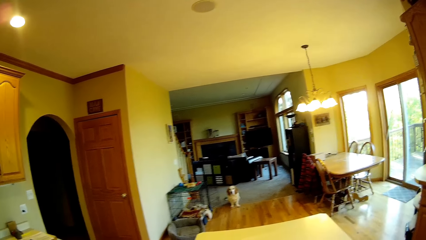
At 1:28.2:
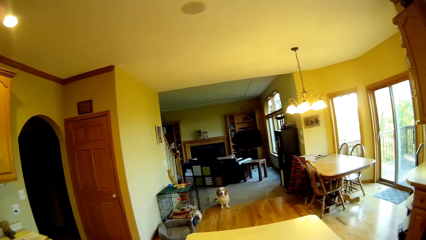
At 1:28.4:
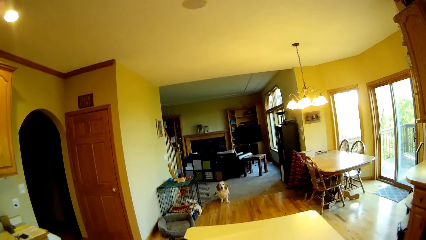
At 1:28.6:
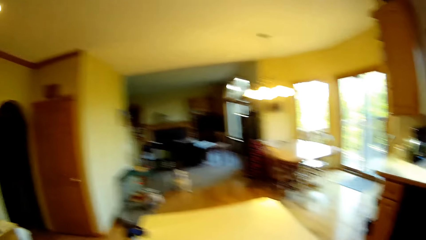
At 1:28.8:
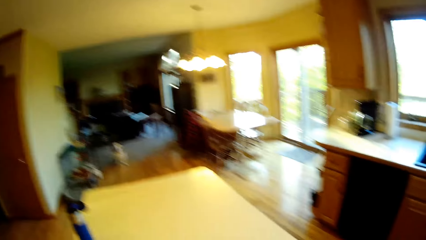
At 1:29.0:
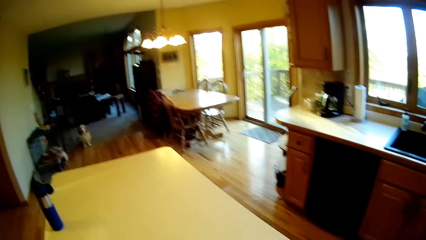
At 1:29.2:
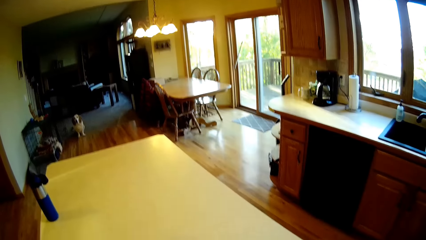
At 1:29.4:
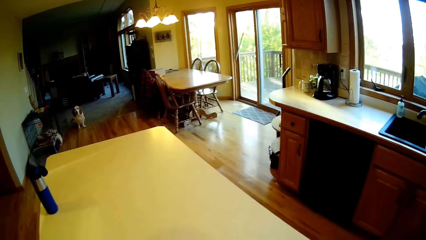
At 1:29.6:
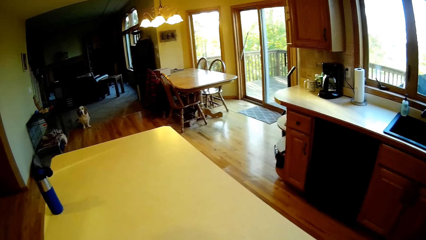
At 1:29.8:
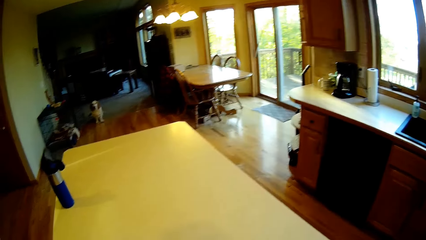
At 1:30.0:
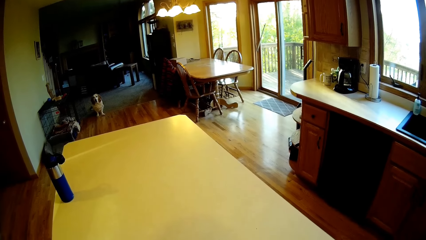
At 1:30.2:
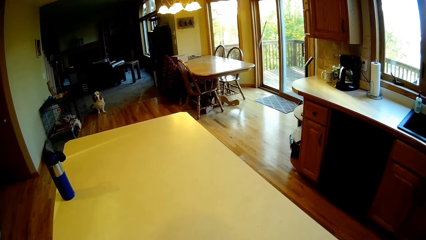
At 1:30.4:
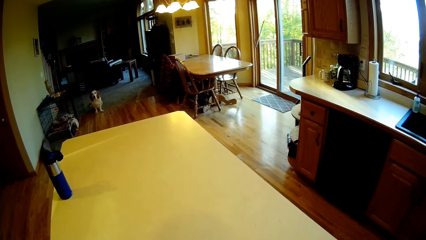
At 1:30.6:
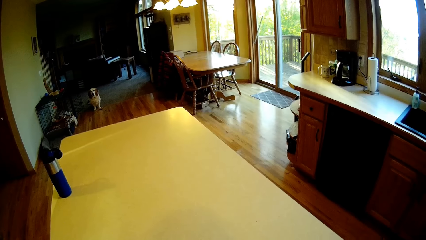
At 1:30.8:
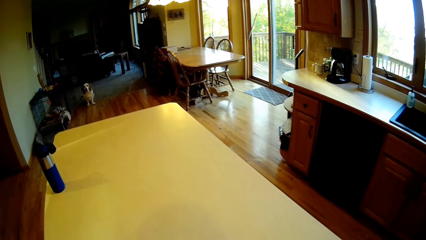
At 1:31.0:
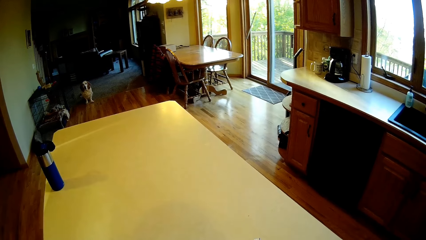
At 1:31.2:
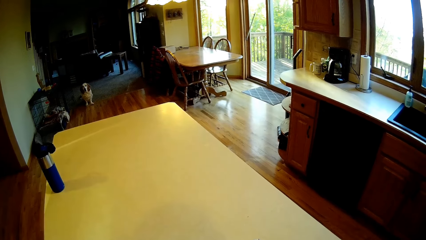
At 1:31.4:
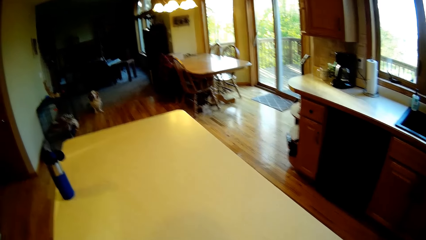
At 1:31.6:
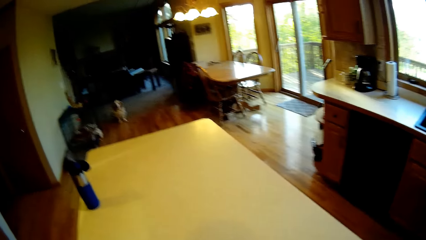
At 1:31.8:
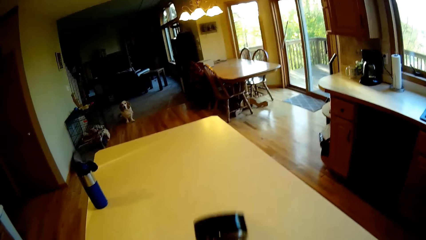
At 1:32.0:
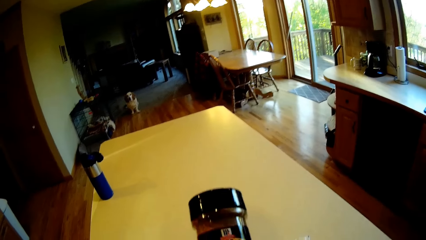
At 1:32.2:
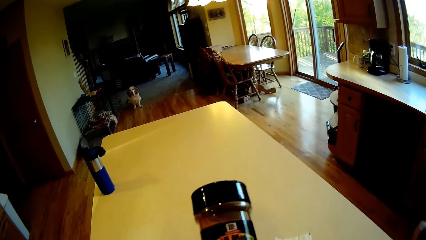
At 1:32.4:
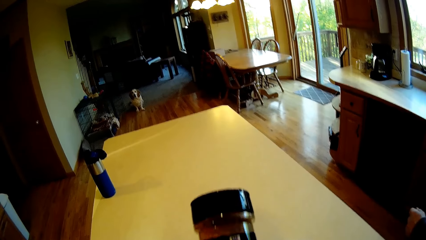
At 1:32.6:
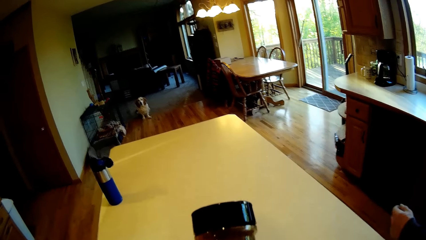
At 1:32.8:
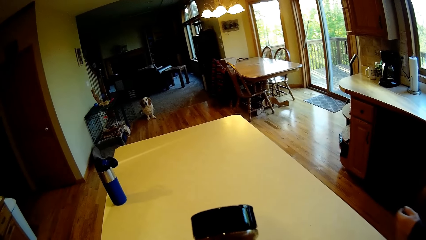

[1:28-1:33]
The camera wearer holds a cup of spice in her left hand.
